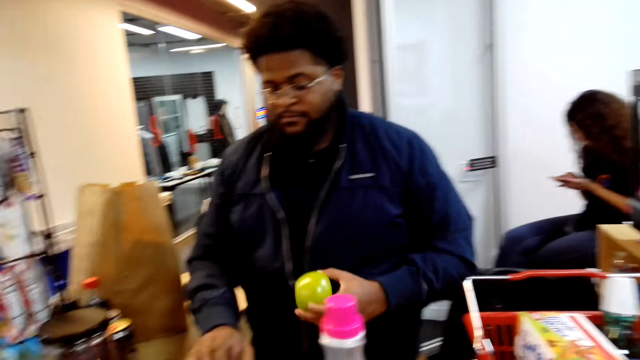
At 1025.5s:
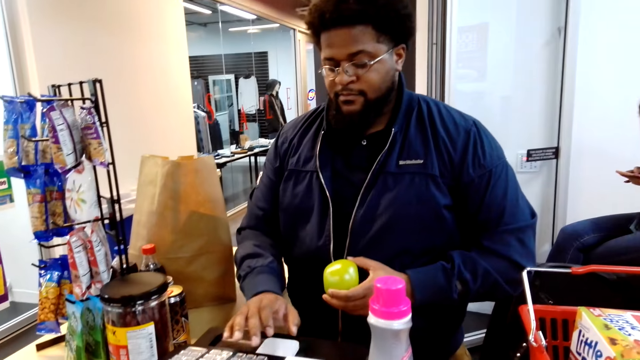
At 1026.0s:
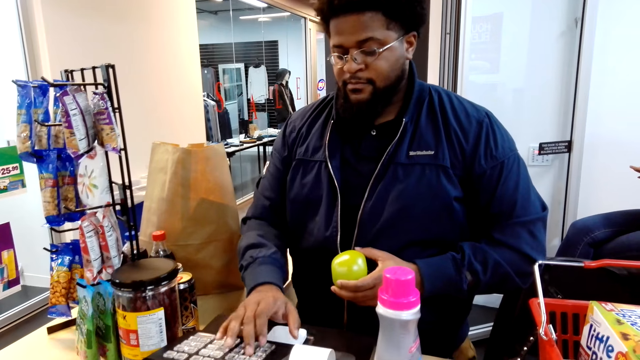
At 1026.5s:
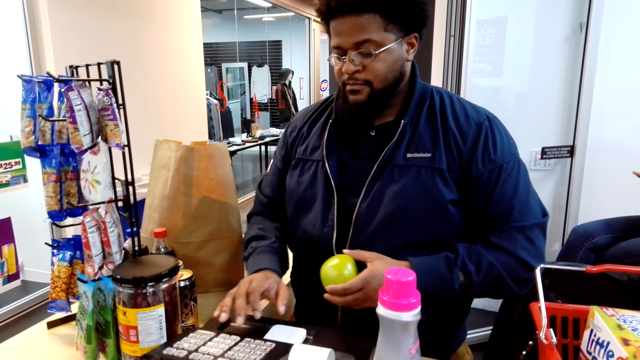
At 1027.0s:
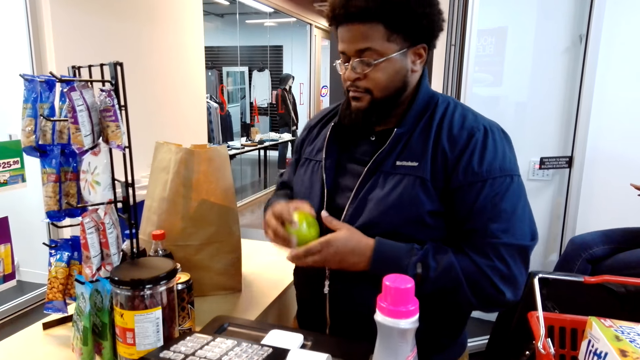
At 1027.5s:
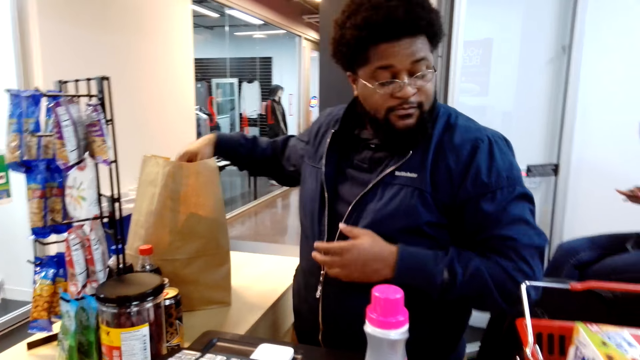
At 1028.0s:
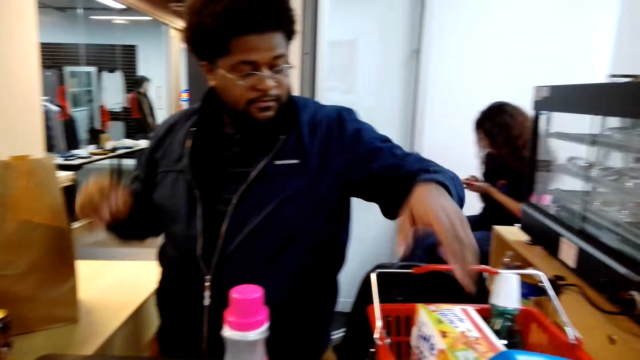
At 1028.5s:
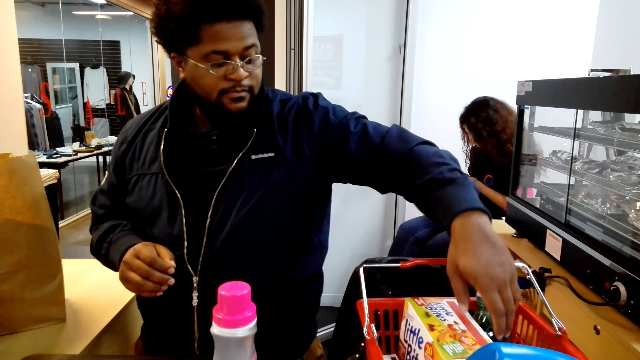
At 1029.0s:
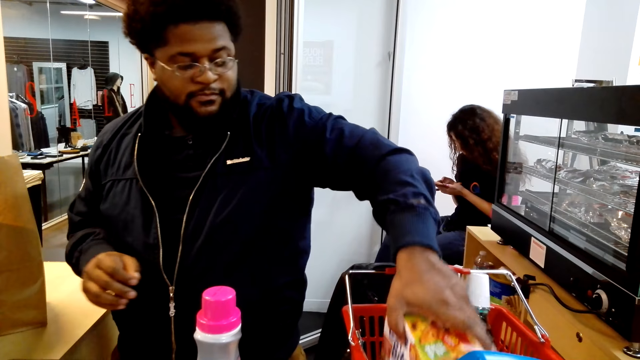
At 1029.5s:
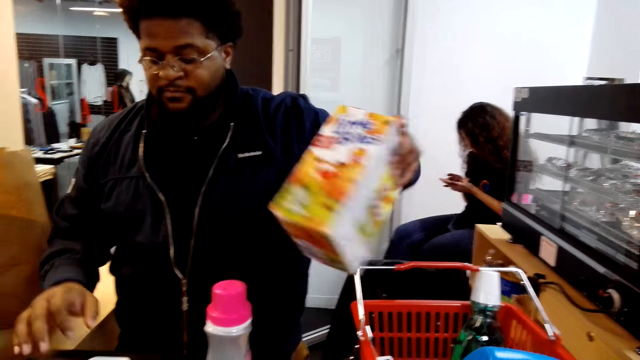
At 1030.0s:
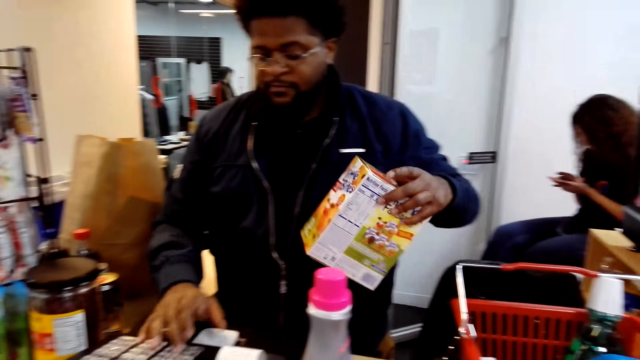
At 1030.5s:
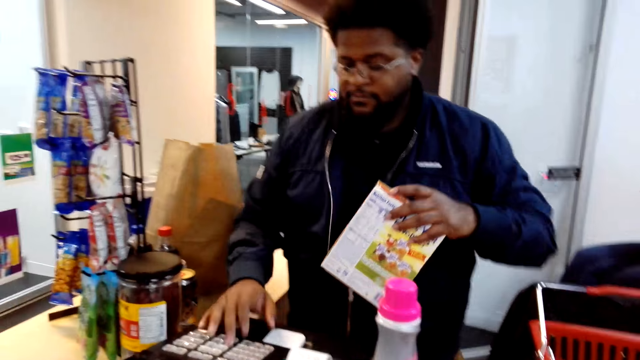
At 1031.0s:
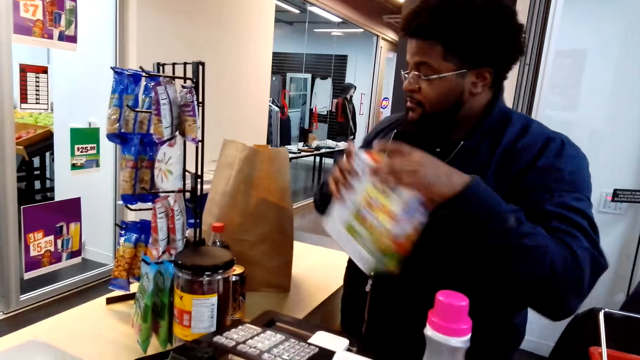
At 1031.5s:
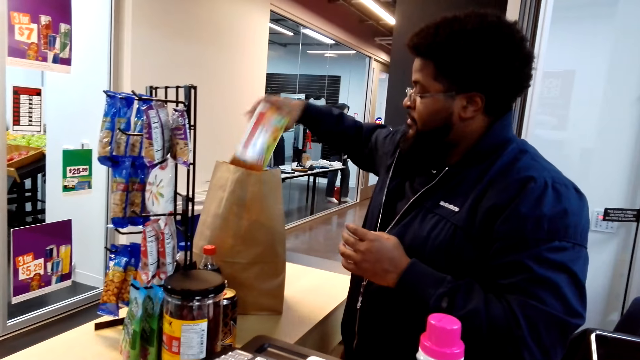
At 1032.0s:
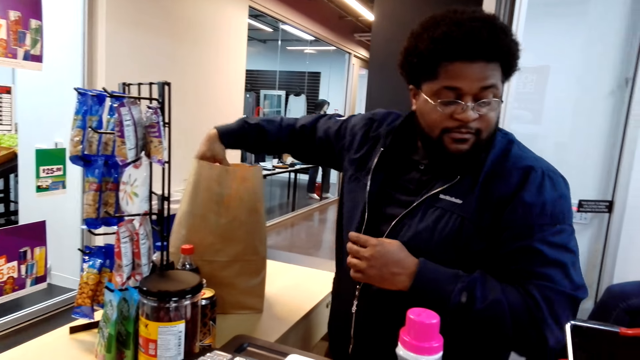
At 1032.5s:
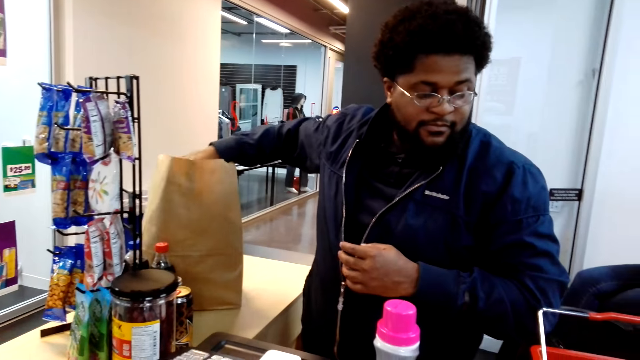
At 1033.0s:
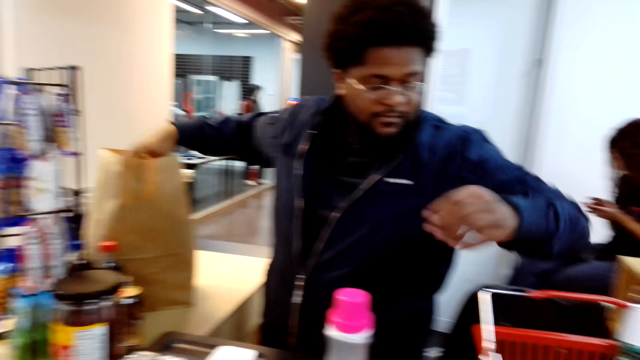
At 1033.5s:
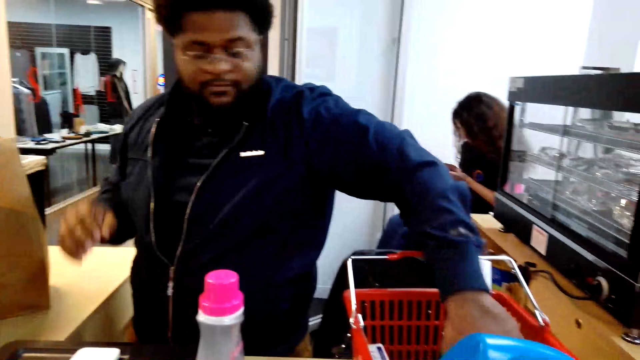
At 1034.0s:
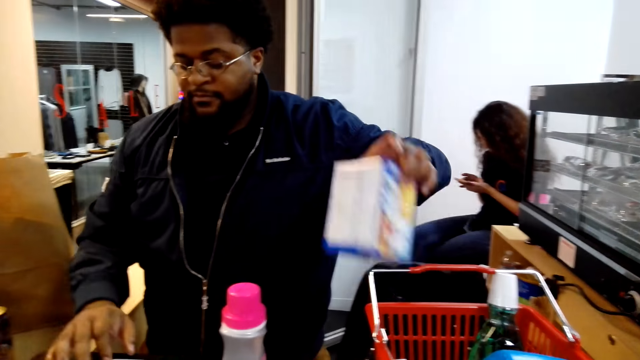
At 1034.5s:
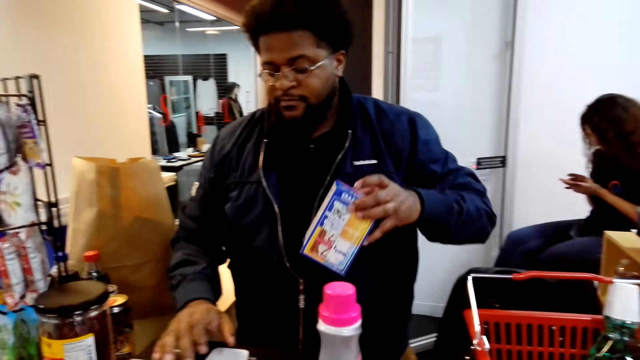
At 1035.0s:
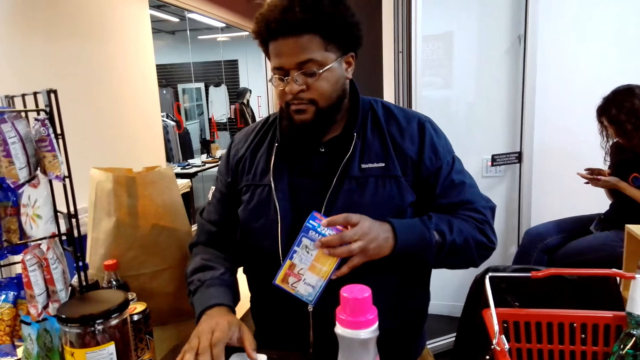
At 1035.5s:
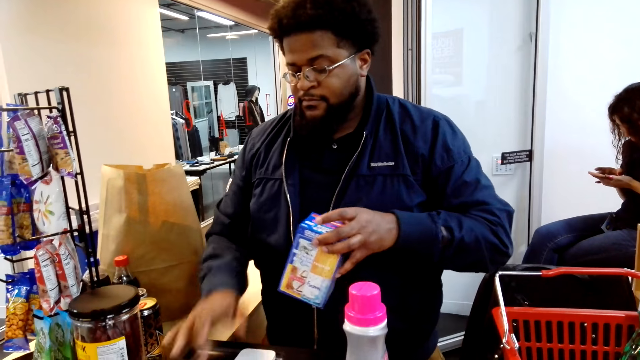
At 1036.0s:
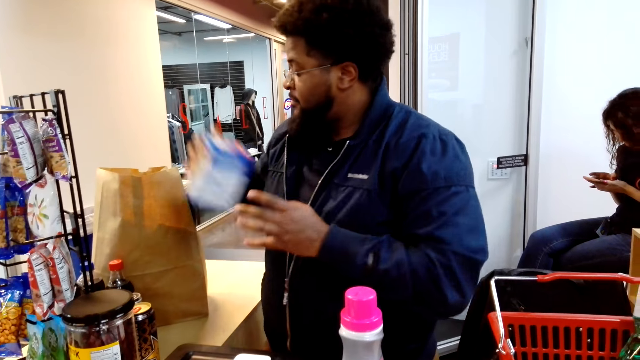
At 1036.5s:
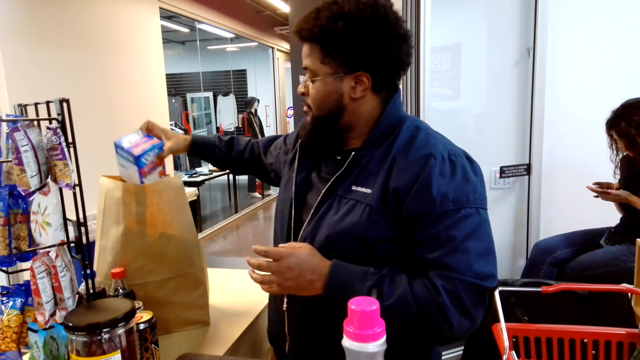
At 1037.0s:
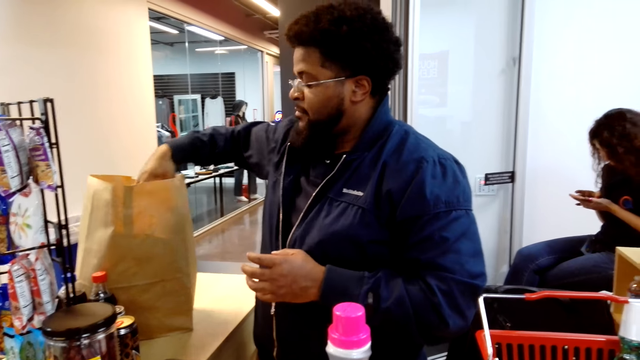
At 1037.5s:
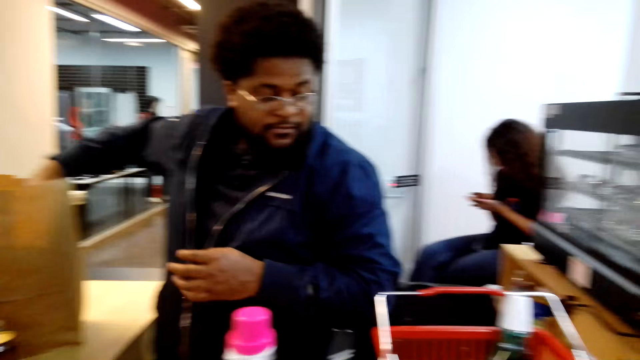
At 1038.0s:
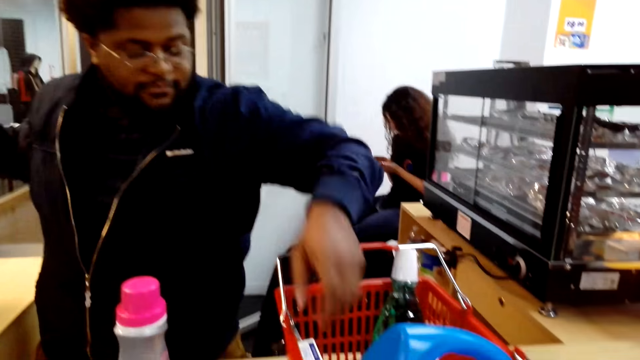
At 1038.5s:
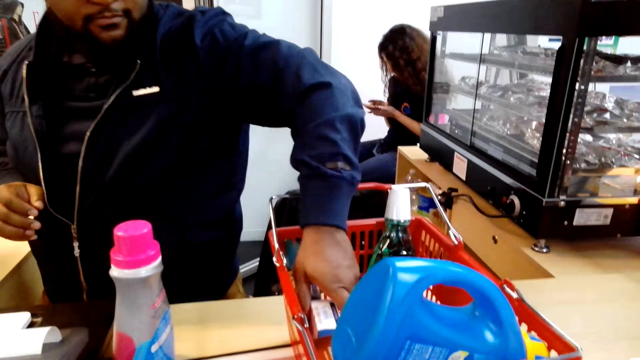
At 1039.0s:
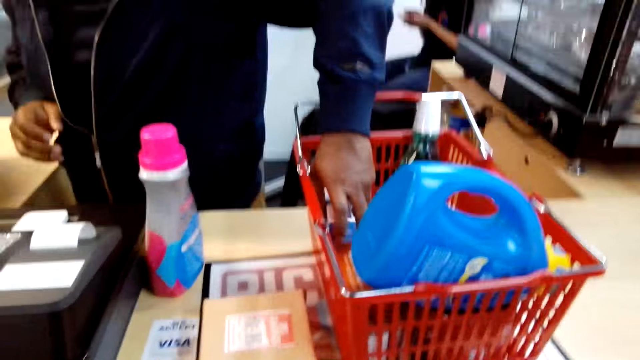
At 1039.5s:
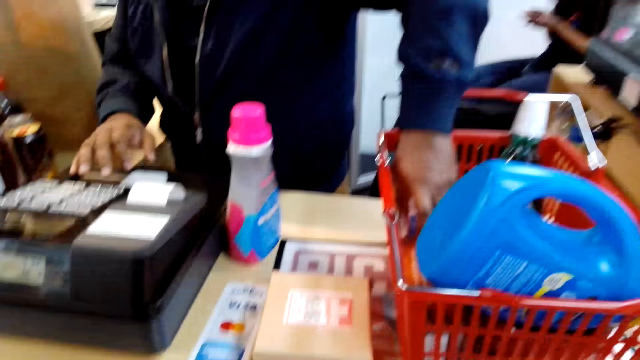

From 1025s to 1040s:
A person takes an item. The person presses the machine. The camera wearer puts an apple in the paper. The person drops the item in the carrier bag. The person takes another item. The person operates the machine. The person puts the packet in the paper. The person takes another item and presses the machine. The camera wearer puts the packet in the paper. The person packs the item.

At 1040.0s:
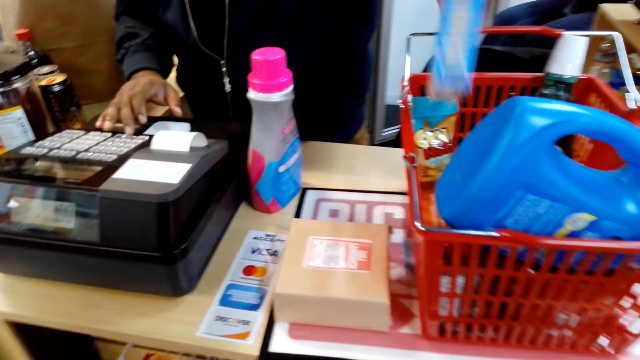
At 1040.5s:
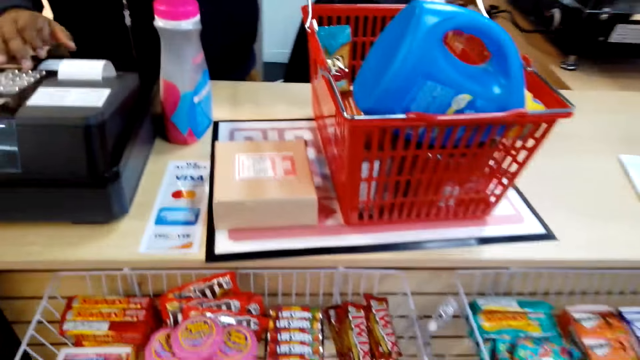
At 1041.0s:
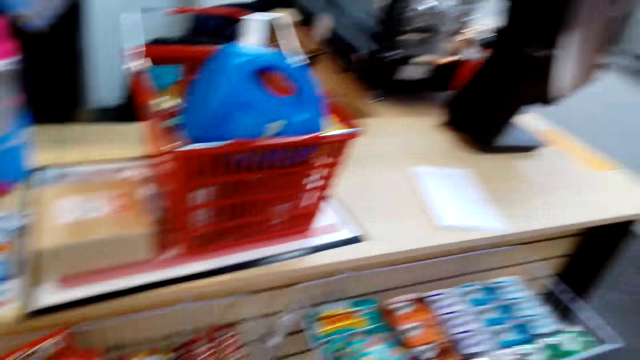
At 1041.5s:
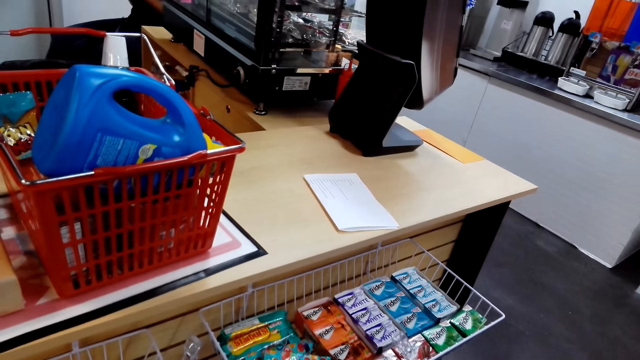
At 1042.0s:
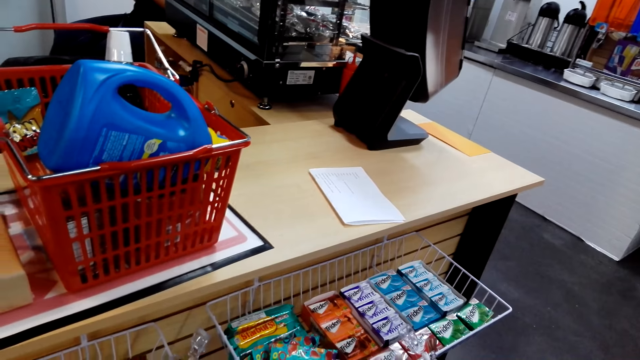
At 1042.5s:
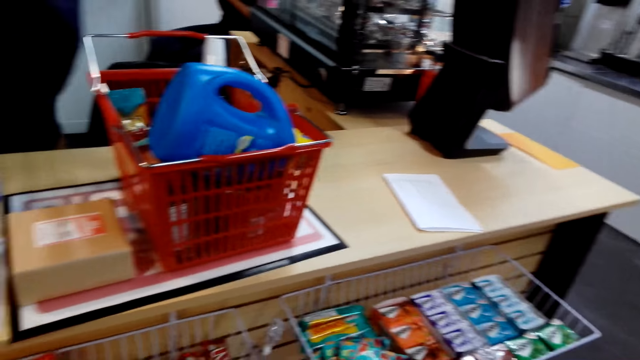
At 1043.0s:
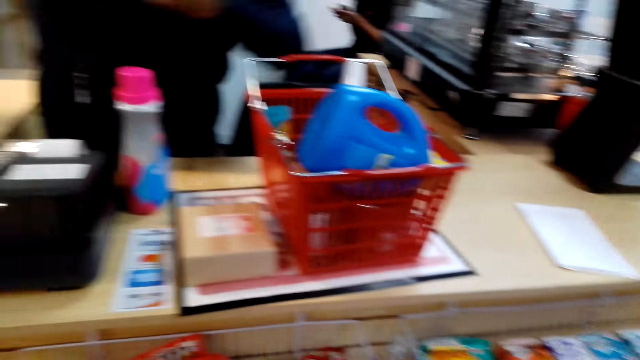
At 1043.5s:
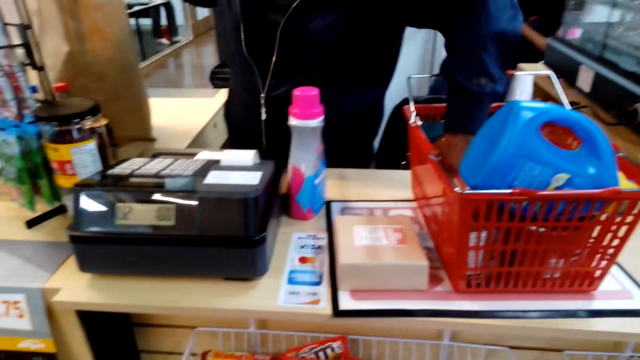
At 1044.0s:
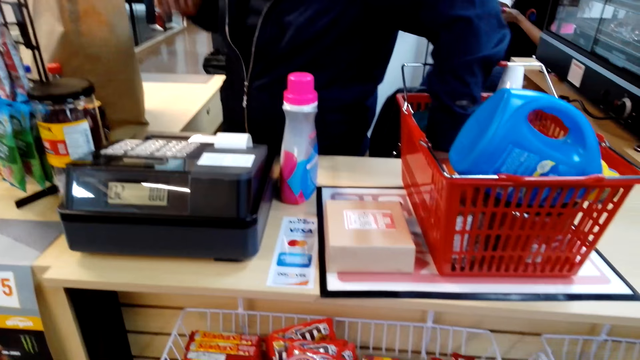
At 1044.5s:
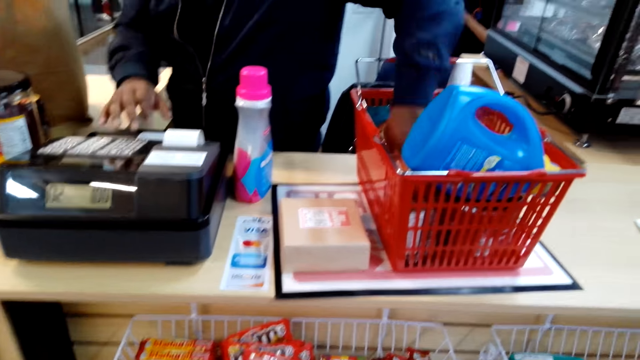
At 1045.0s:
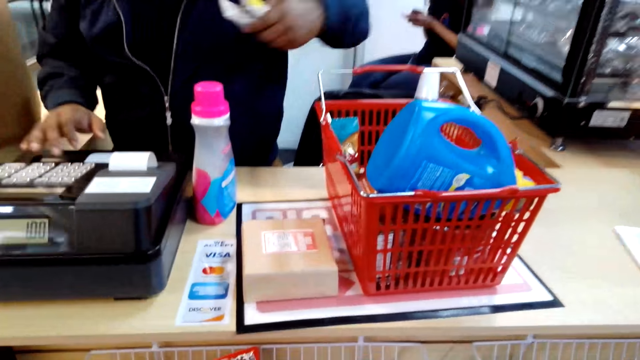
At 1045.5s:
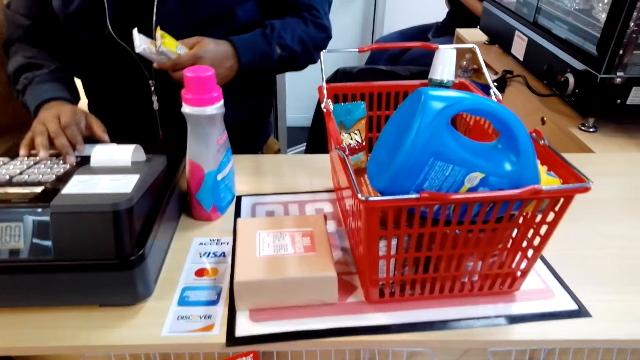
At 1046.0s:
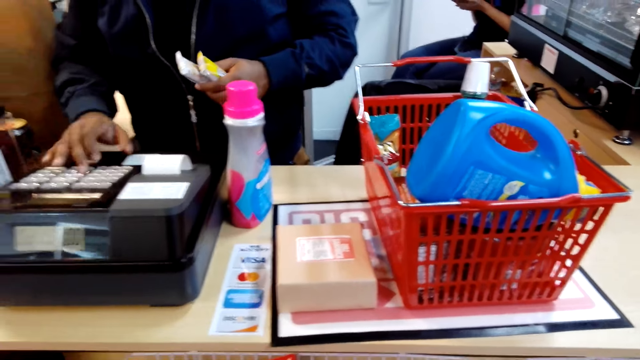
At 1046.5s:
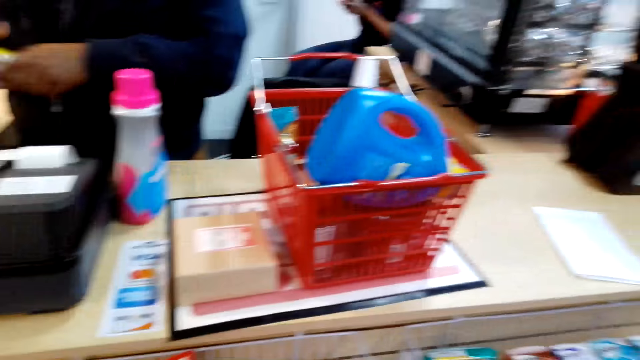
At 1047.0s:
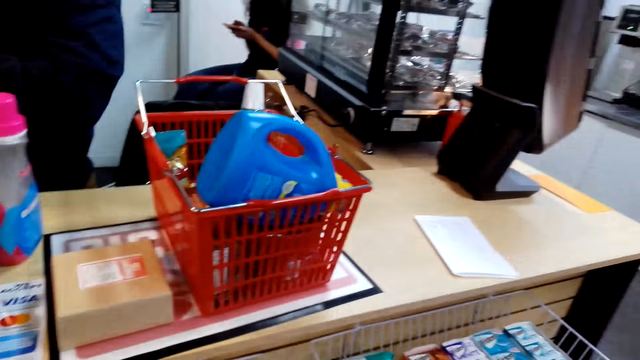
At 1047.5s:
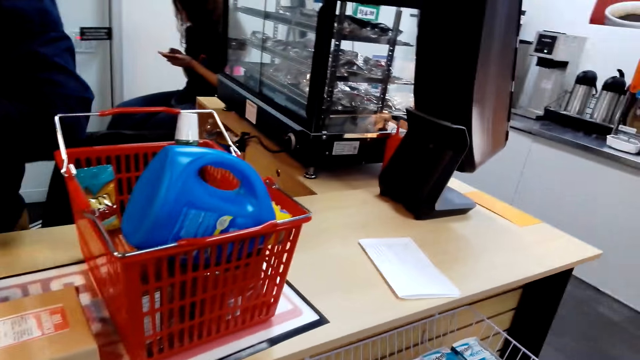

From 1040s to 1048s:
A person operates the machine. The camera wearer looks around. They pick the sachets from the trolley. The person operates the machine.
